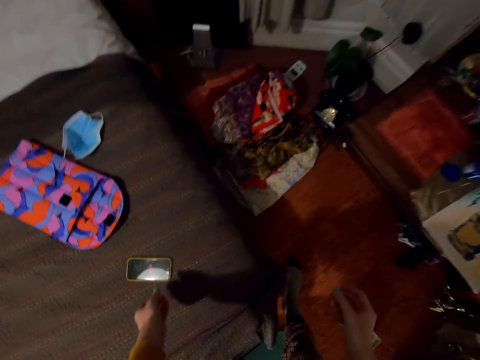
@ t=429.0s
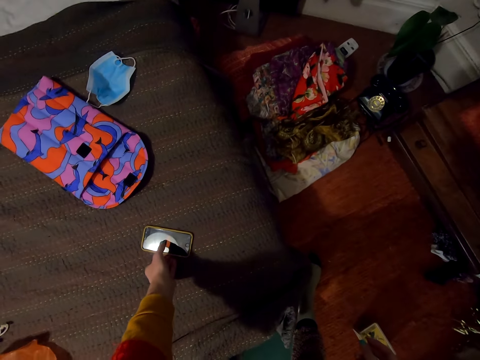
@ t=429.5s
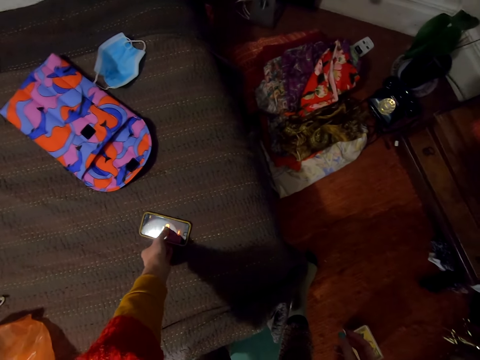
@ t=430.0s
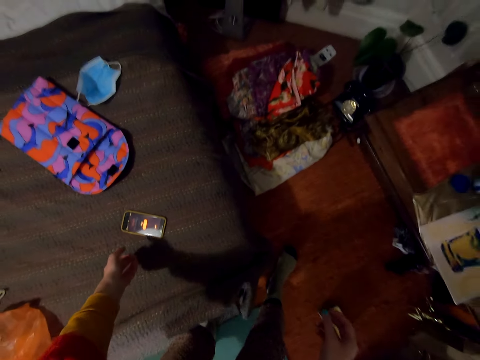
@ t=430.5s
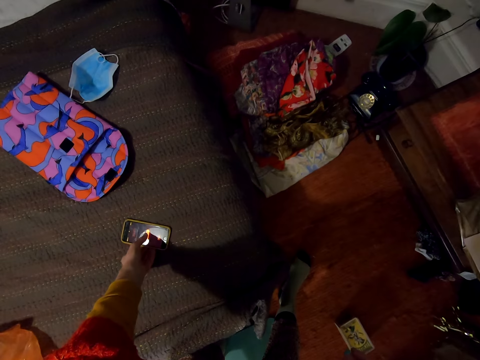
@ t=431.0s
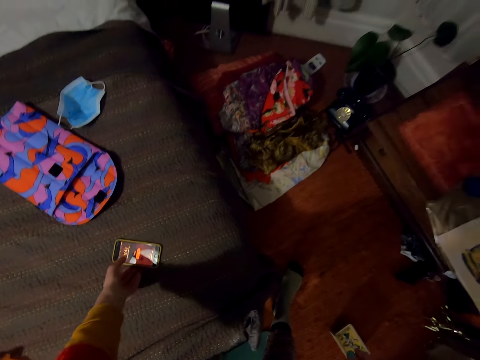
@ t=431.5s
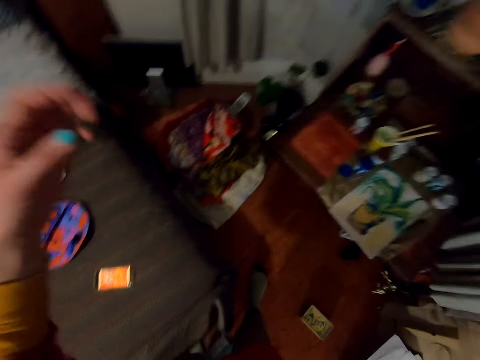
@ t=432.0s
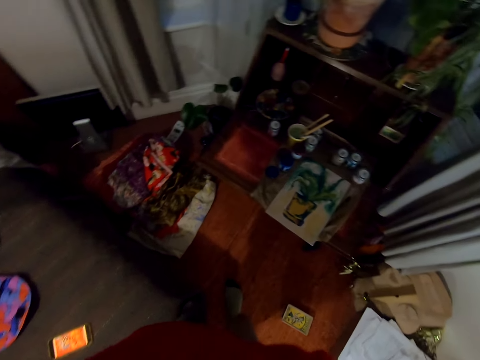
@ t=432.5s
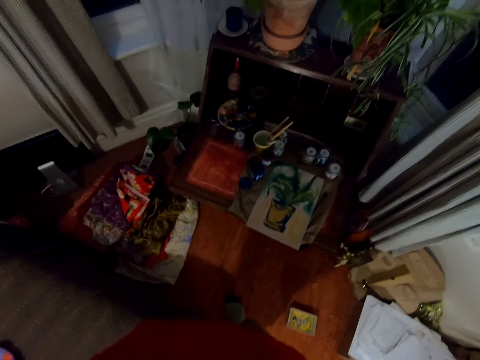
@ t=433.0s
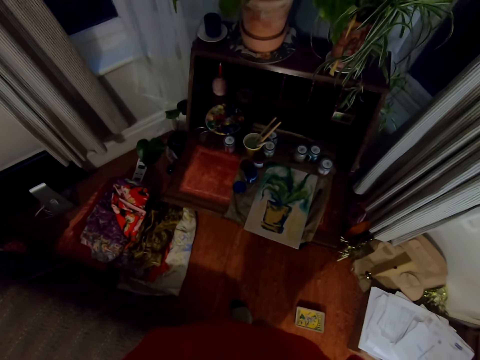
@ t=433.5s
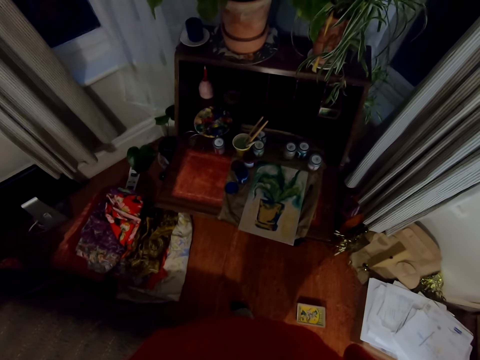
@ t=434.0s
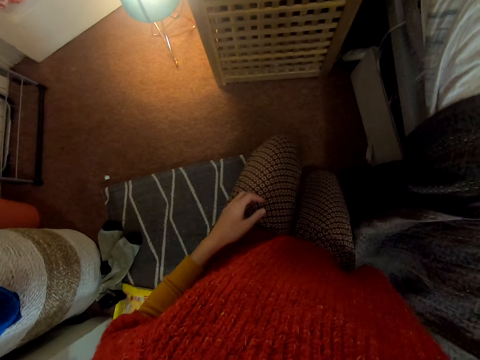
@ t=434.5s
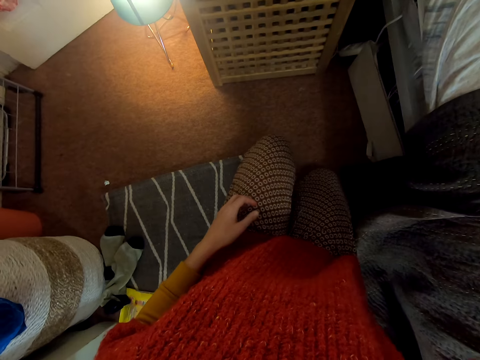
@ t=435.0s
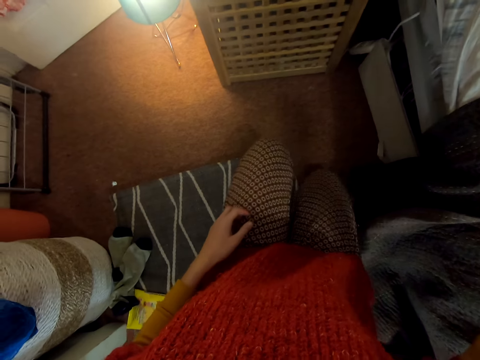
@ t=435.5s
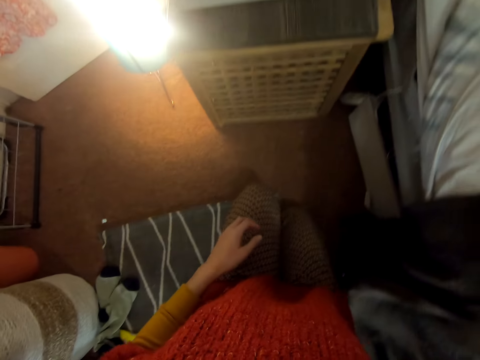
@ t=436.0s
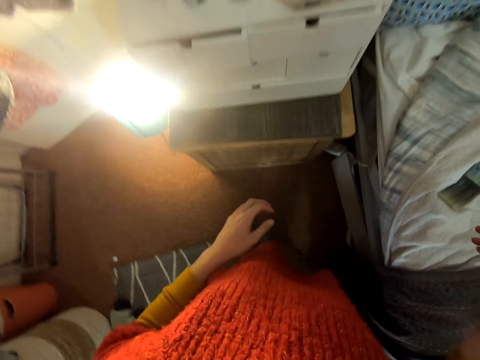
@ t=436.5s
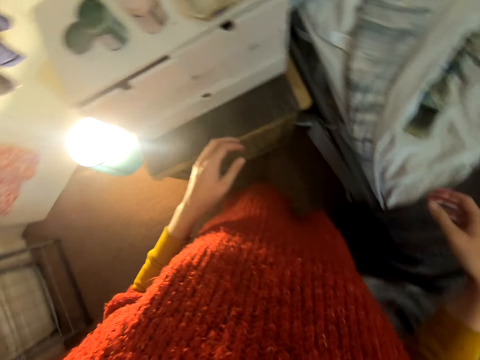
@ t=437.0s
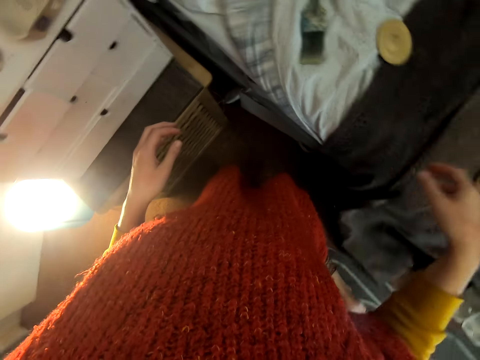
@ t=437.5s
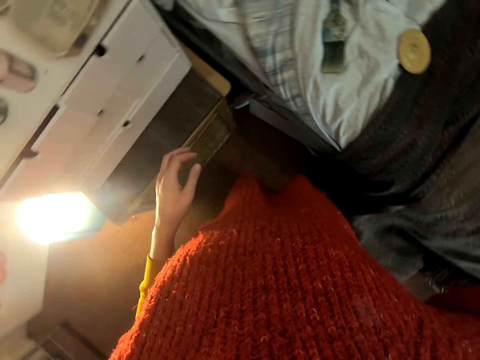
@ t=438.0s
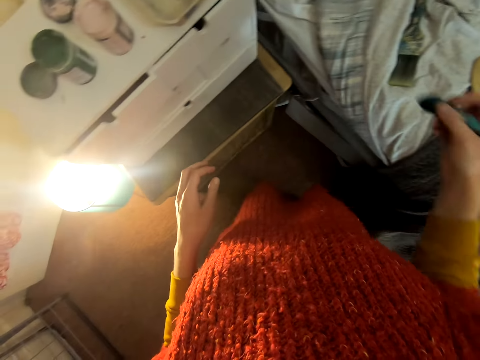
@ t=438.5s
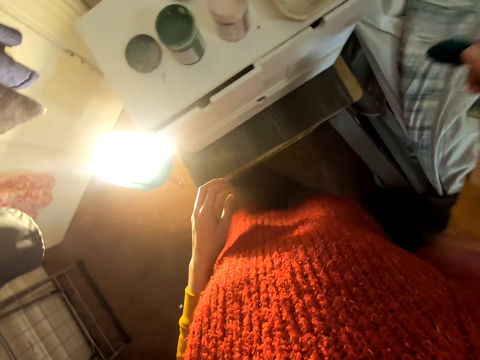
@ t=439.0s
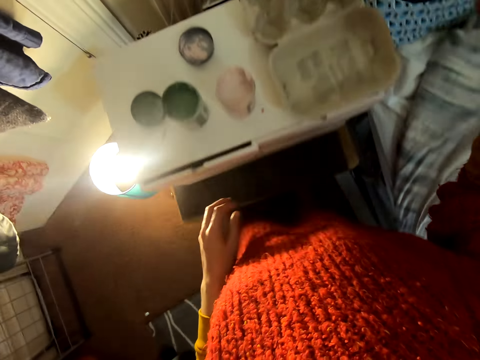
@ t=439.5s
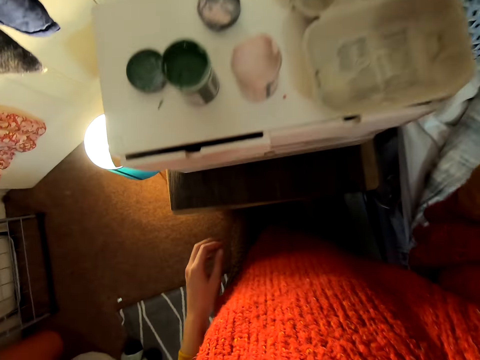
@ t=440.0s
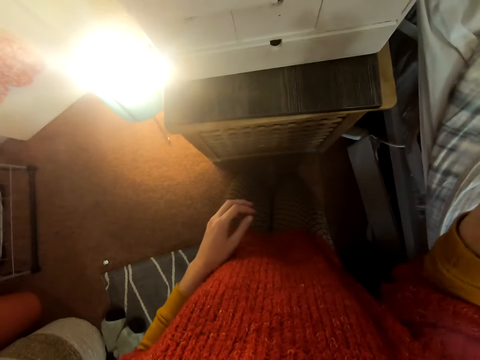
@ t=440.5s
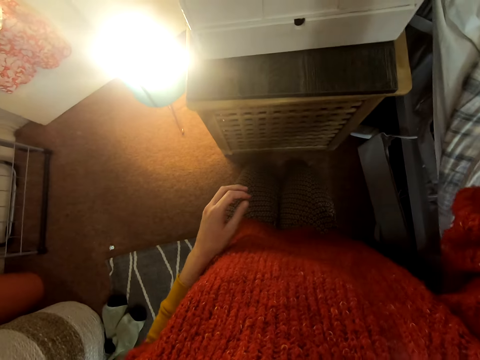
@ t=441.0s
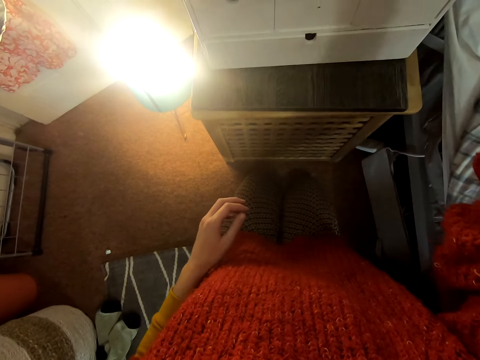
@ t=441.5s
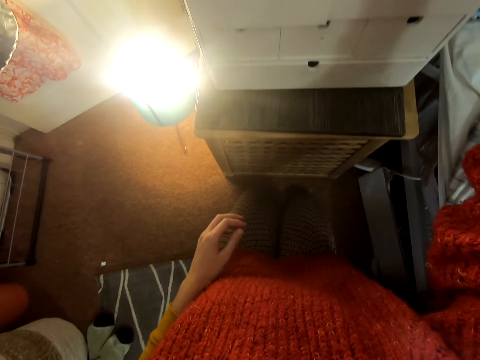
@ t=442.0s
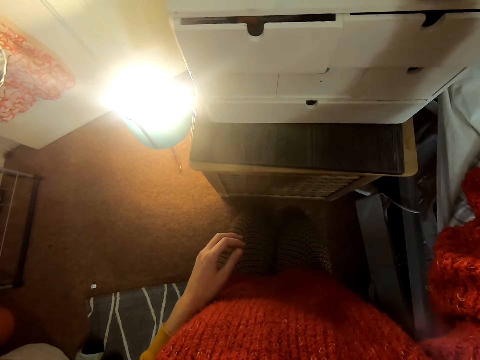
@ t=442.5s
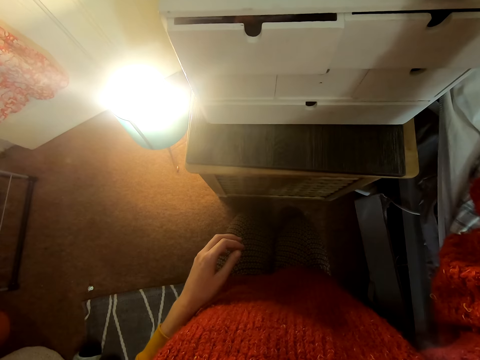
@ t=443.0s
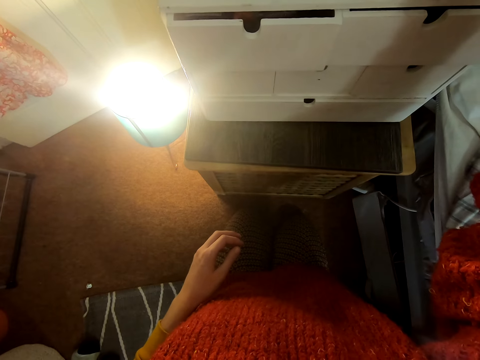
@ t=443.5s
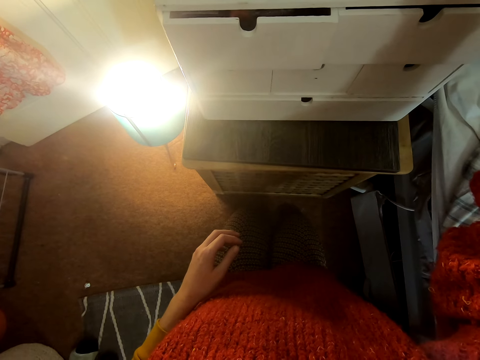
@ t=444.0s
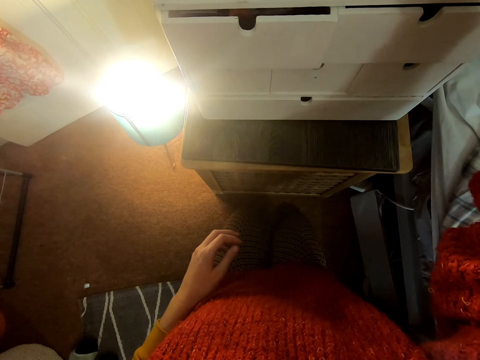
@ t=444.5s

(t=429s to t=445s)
The camera wearer operates a phone on the floor with a hand. He does something with a hand. He adjusts the camera on his head. He stares around the house. He arises from the chair. He picks up a painting brush with a hand. He does something with the painting brush.

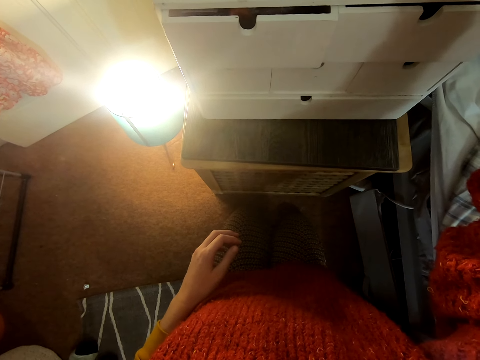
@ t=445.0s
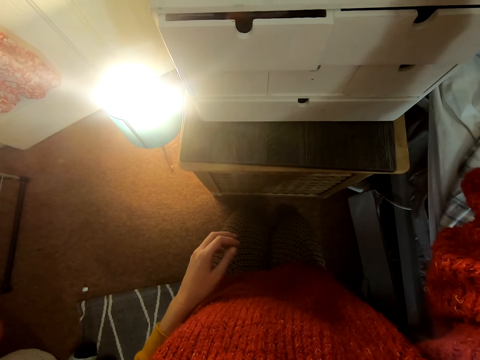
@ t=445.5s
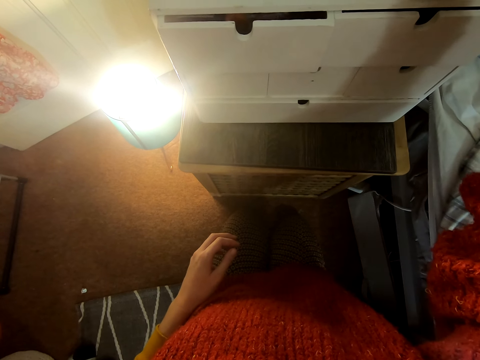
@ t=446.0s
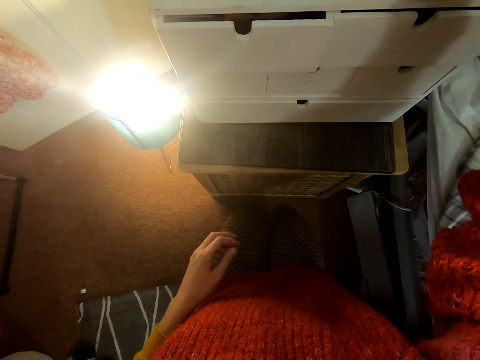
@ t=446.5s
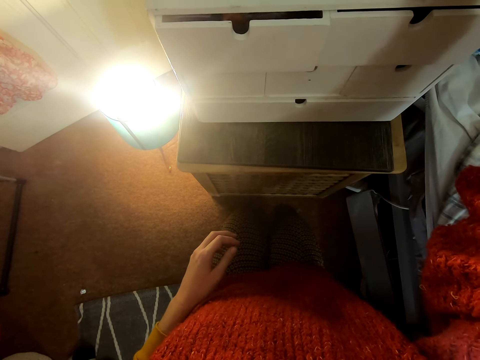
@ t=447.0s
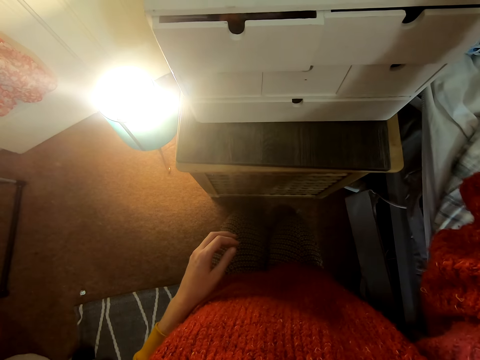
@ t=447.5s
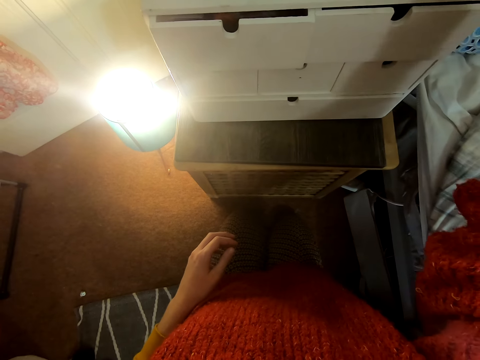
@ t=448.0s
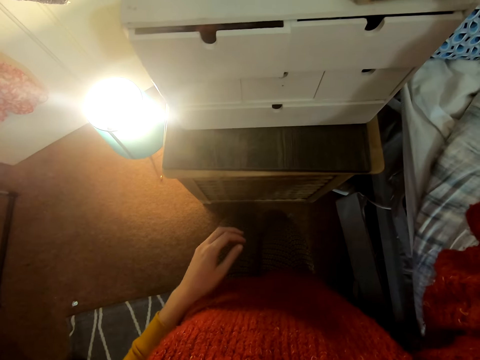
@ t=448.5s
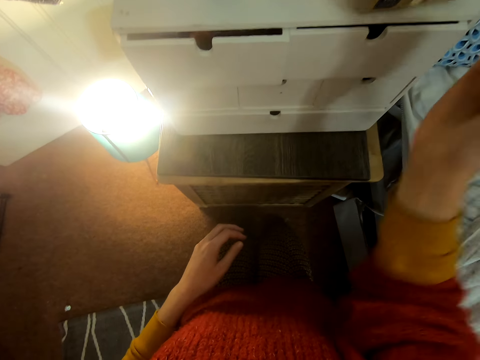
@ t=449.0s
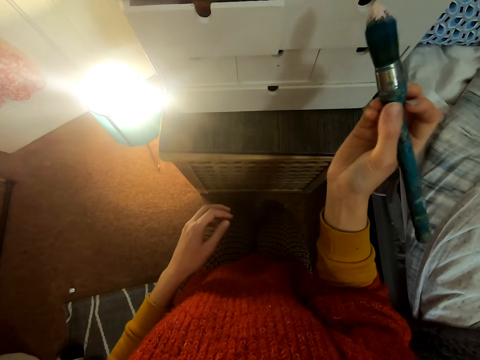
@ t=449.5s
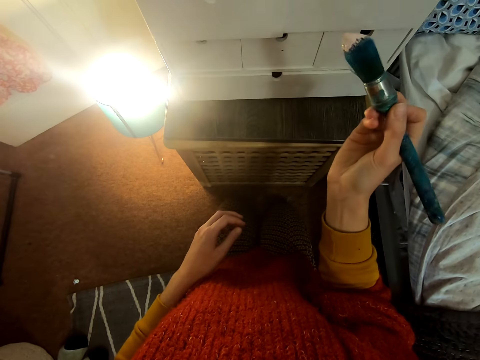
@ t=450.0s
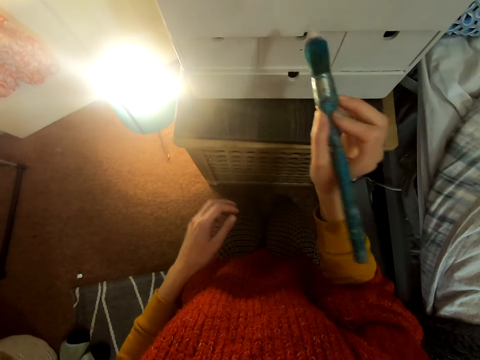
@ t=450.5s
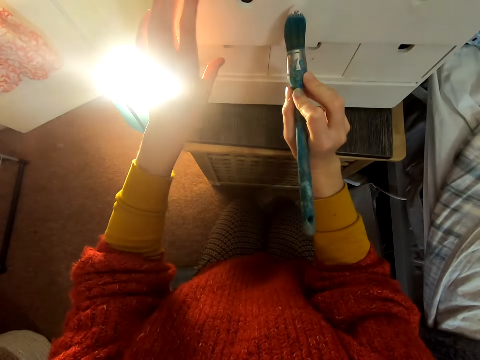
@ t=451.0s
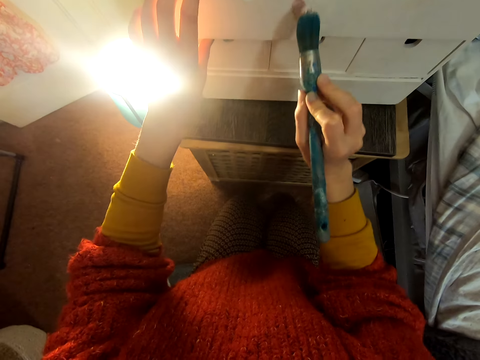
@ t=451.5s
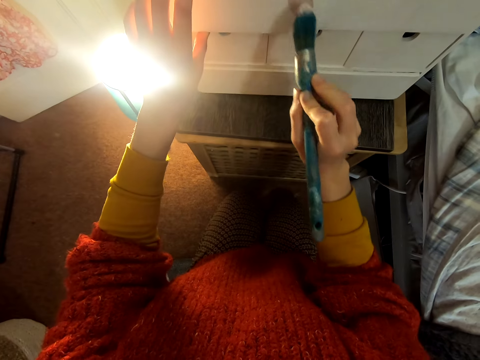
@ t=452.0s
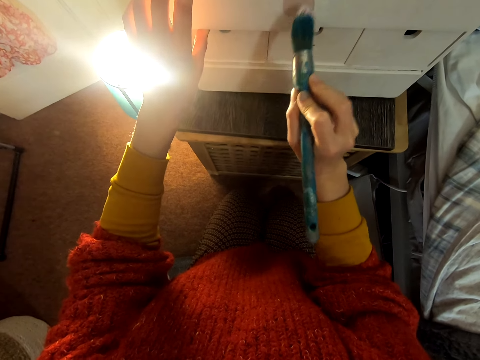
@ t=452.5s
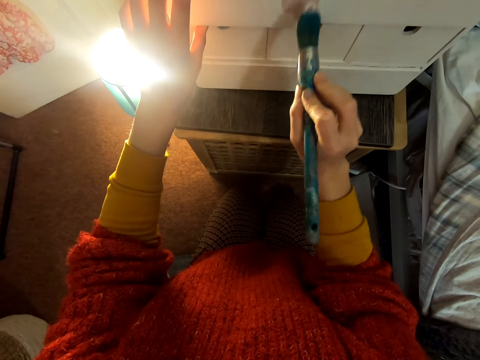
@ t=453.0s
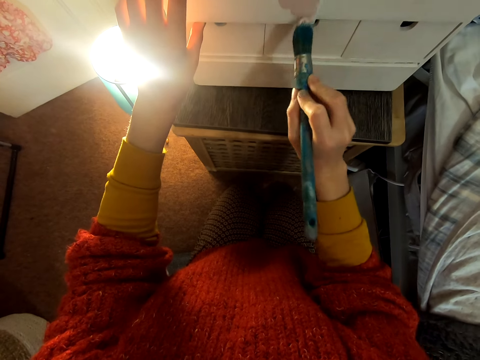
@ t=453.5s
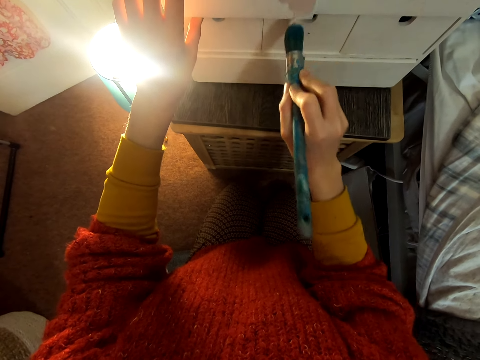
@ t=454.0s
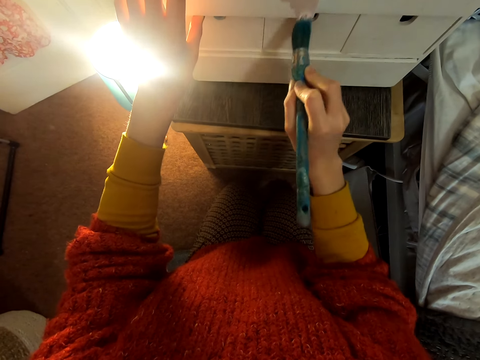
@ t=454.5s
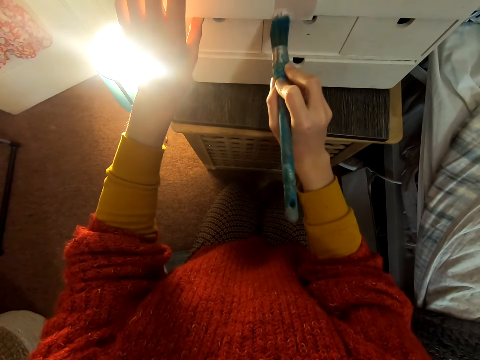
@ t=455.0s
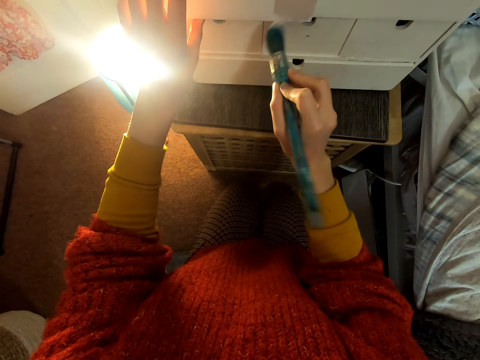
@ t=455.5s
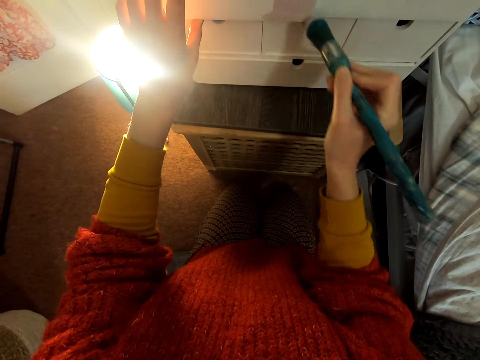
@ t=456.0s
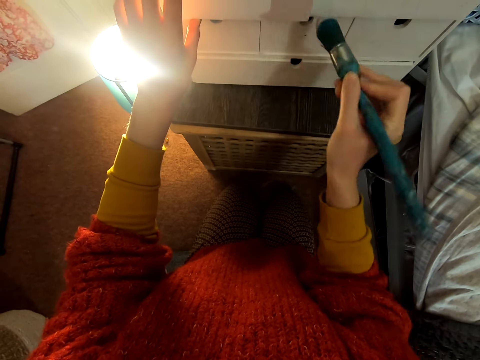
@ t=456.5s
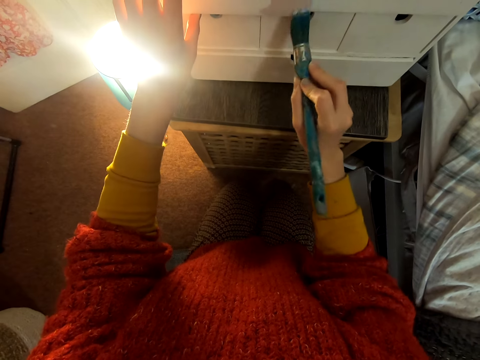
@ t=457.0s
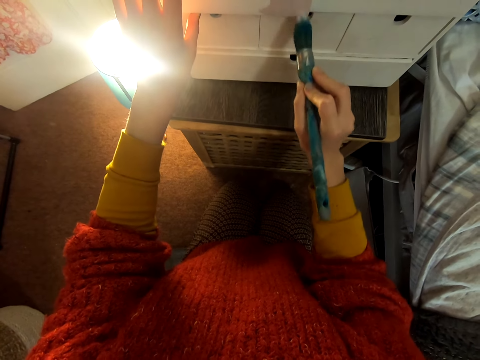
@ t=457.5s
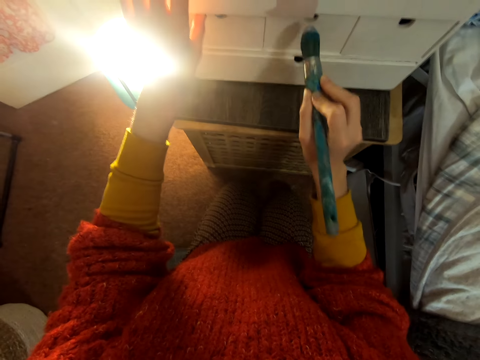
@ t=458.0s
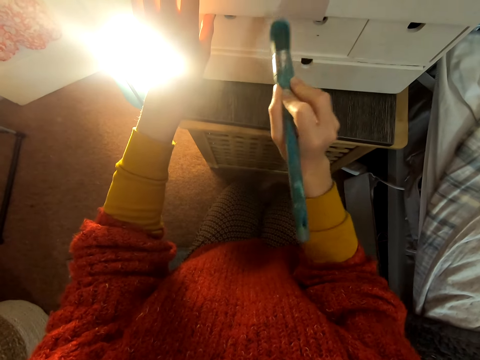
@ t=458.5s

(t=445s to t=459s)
The camera wearer places a hand on the drawers and paints the drawer with a painting brush.
